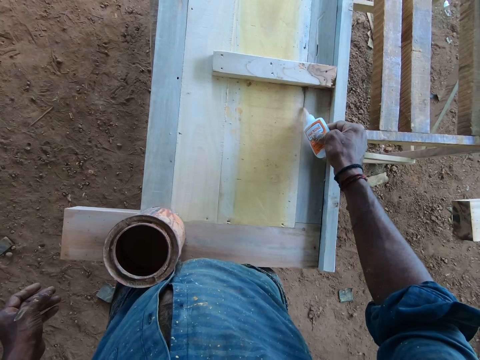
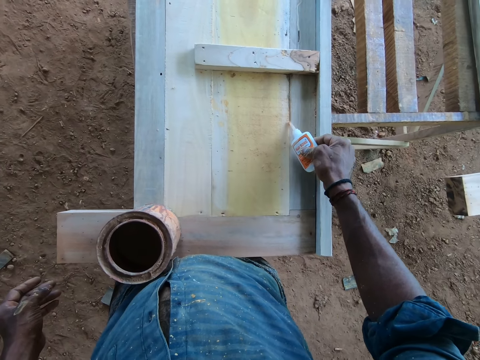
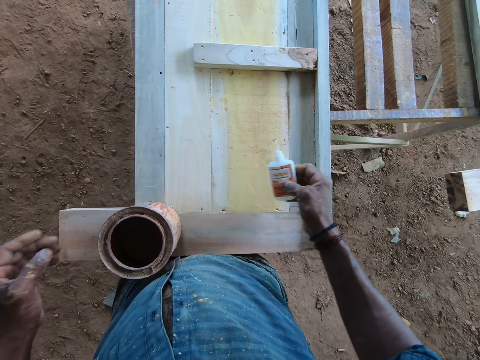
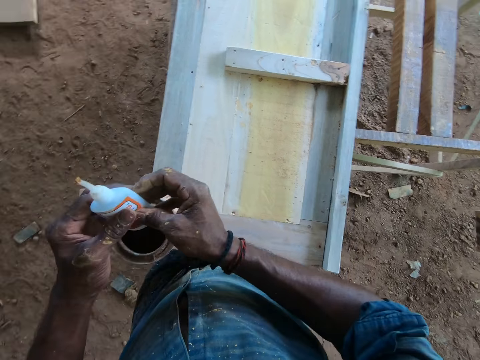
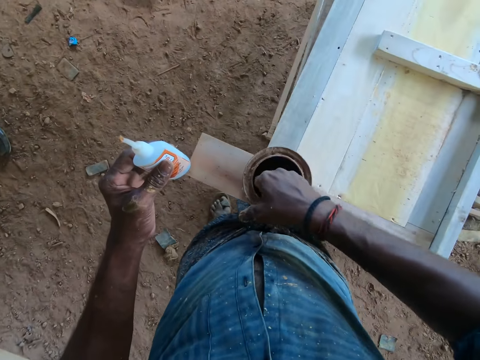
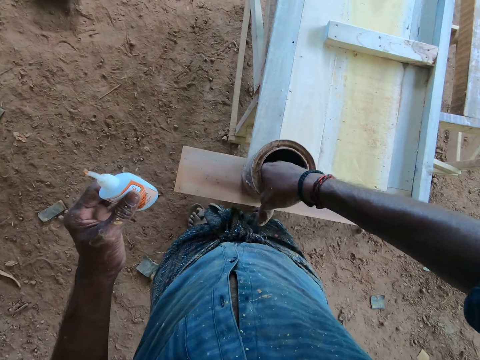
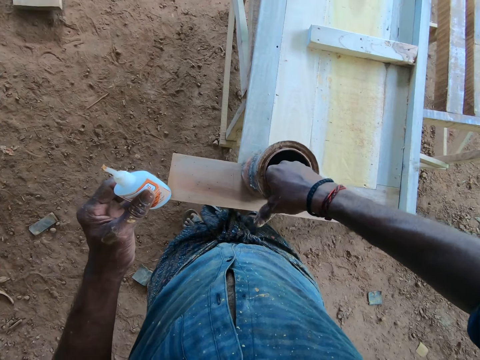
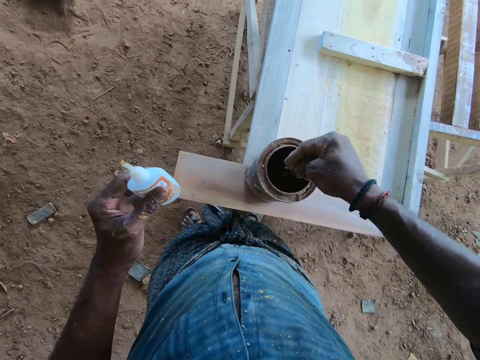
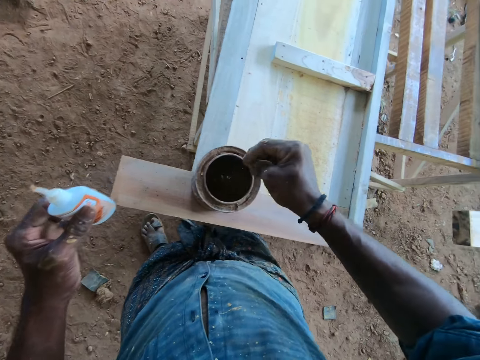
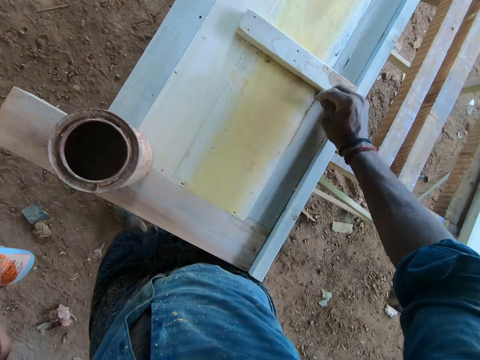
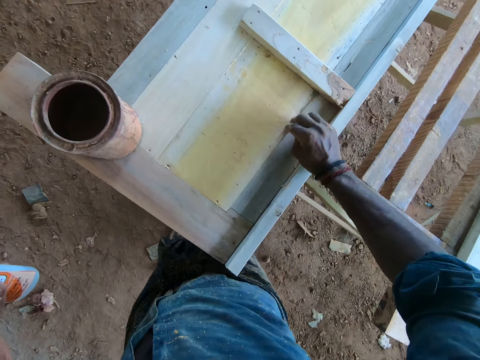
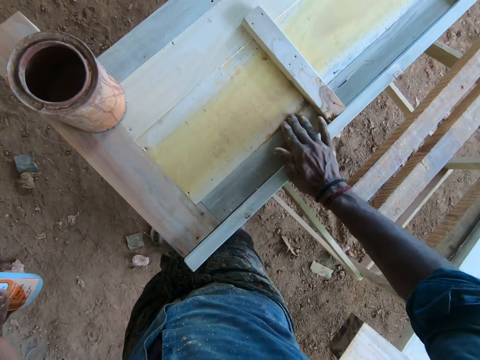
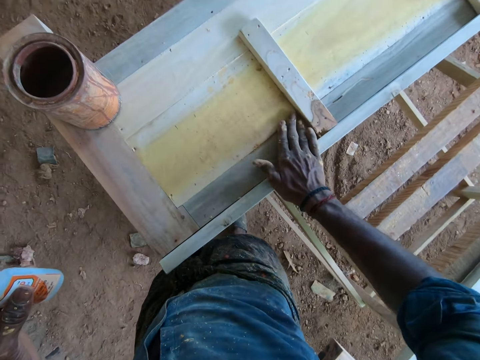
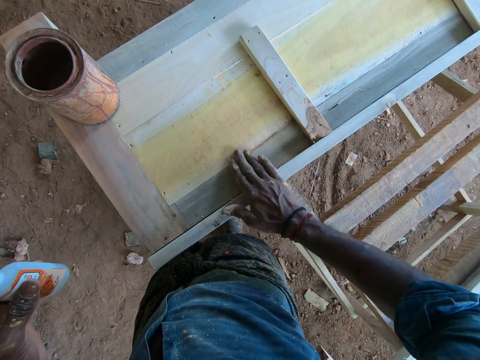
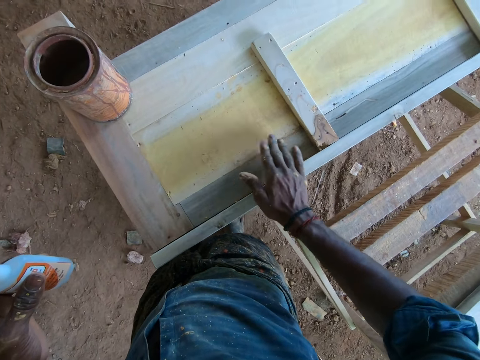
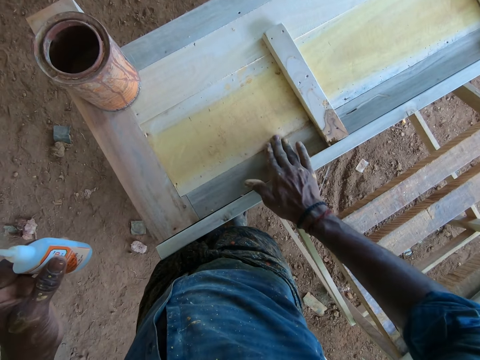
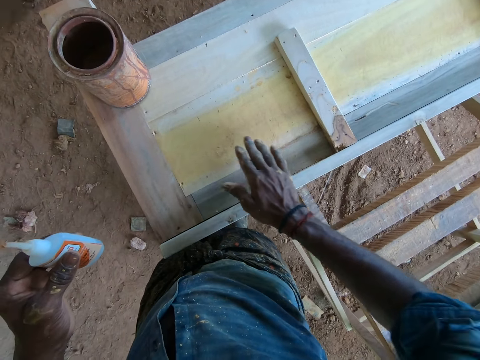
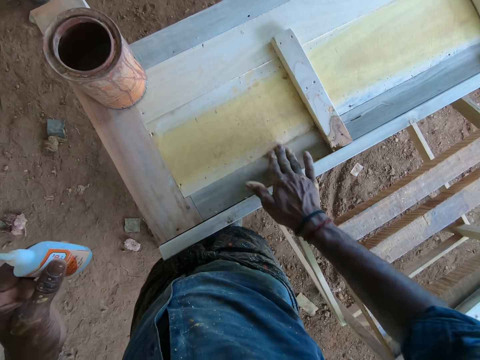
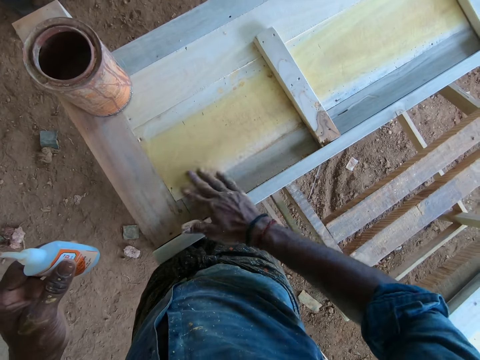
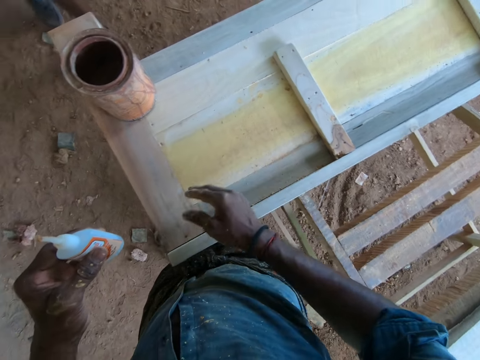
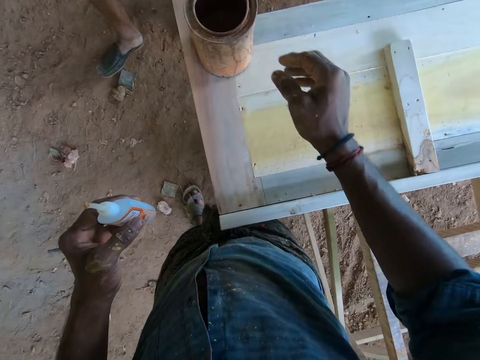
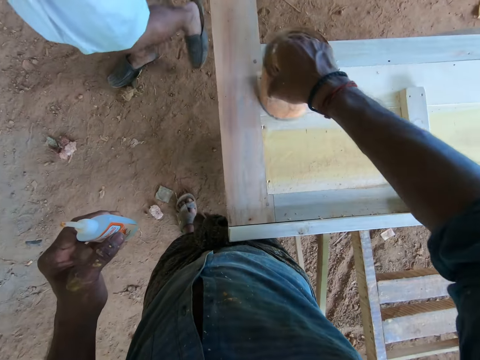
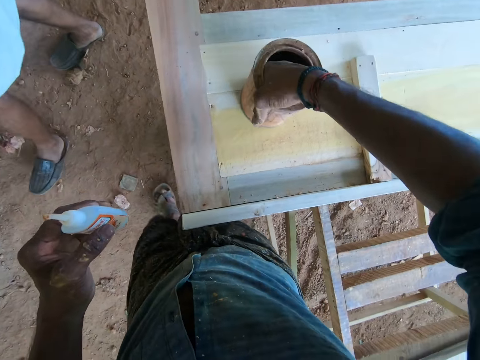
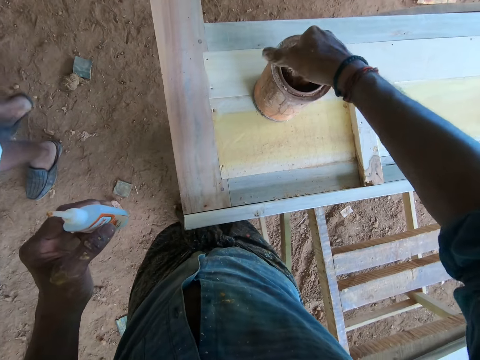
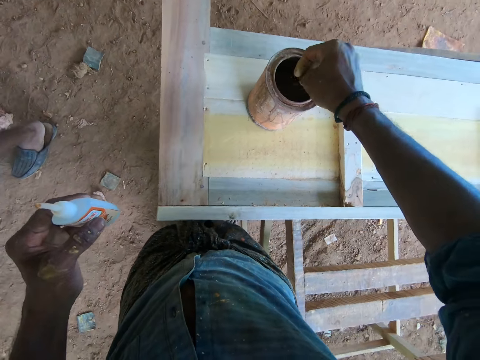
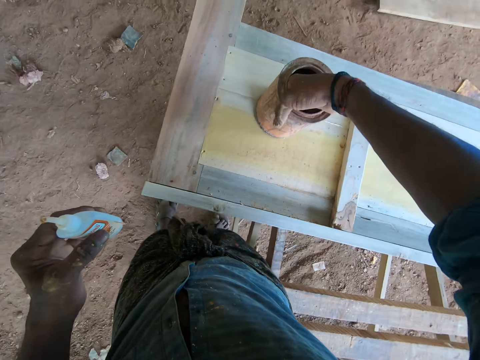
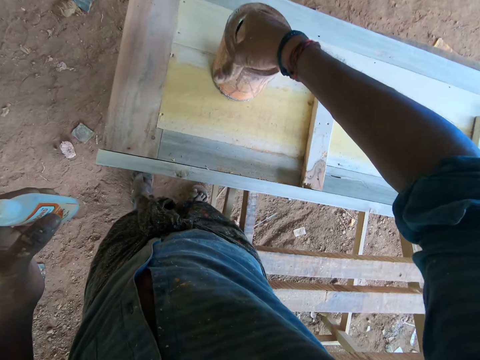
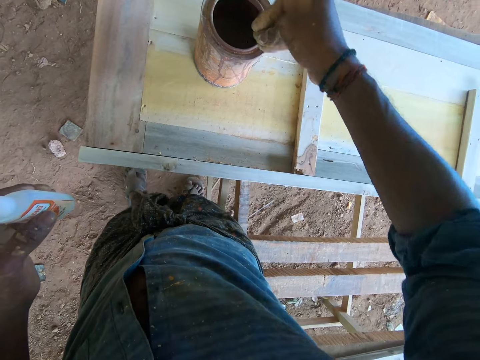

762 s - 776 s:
The camera wearer moves the glue to the left hand. They pick timber coat from the tin with hand. They rub something on a board. They spread the timber coat on the wood with hands. They pick the timber coat from the tin with hand. They move the tin.

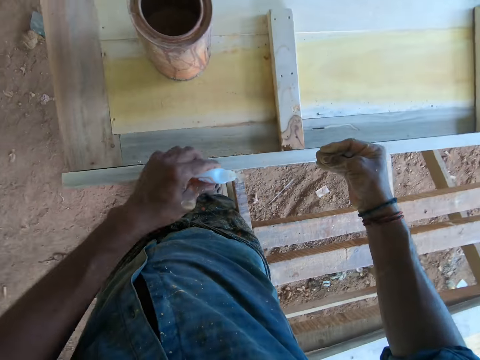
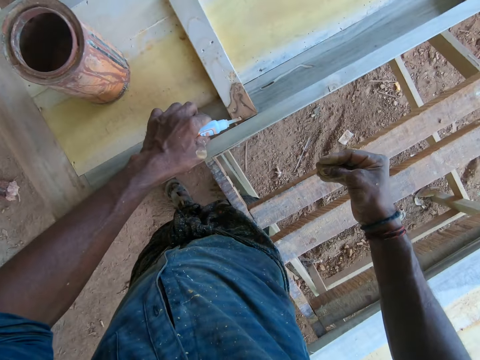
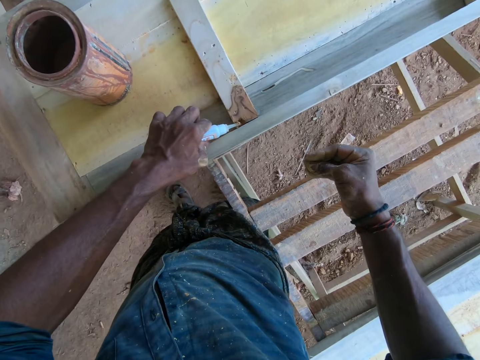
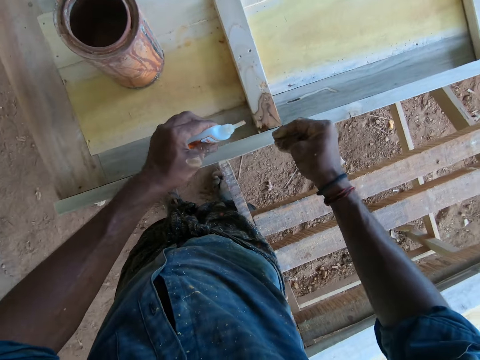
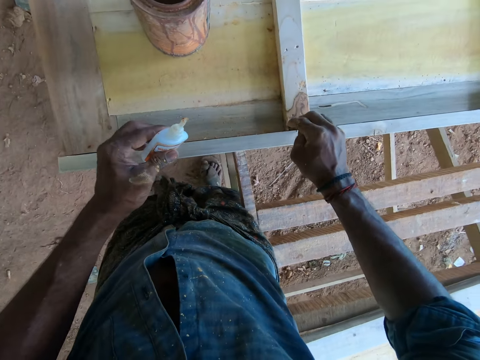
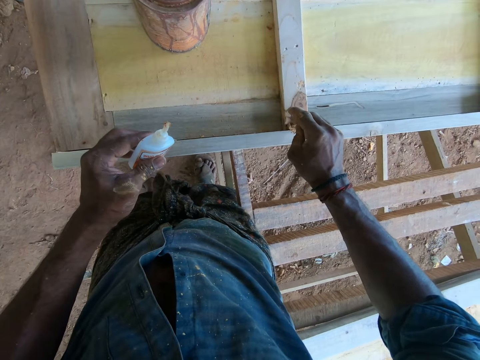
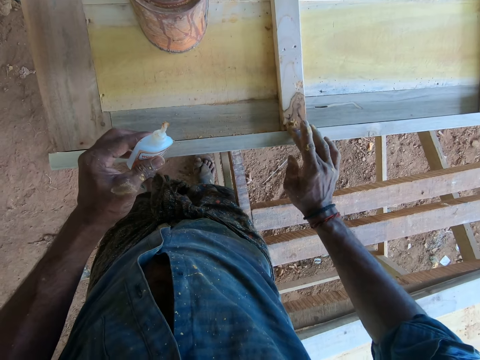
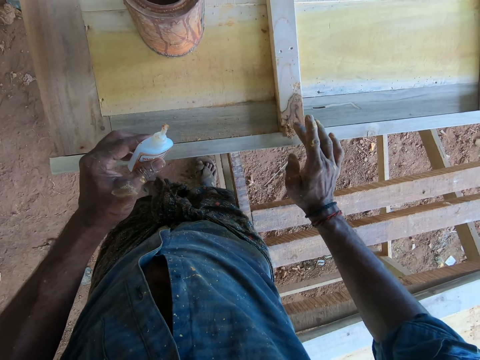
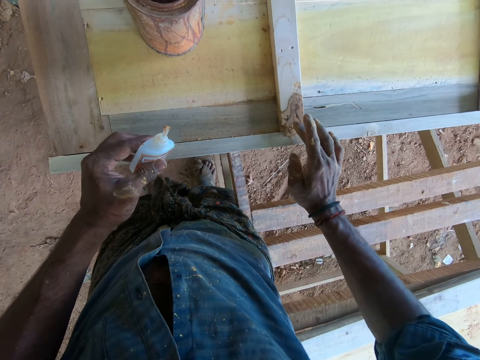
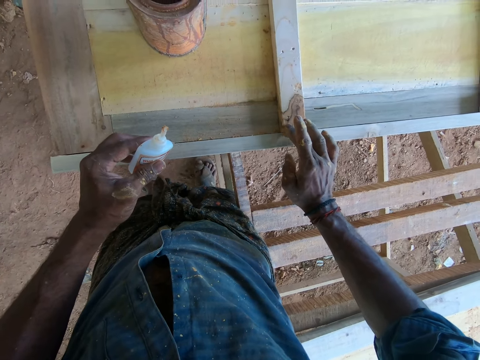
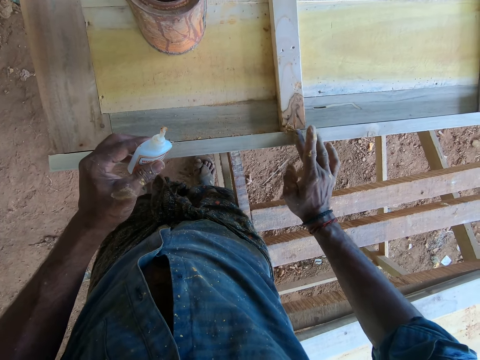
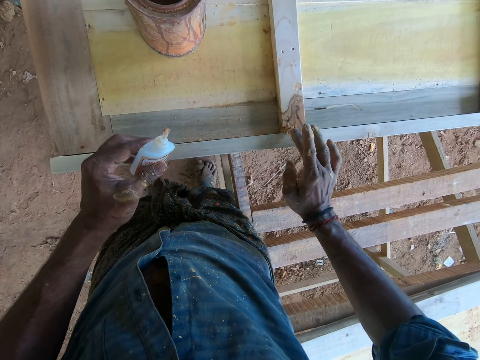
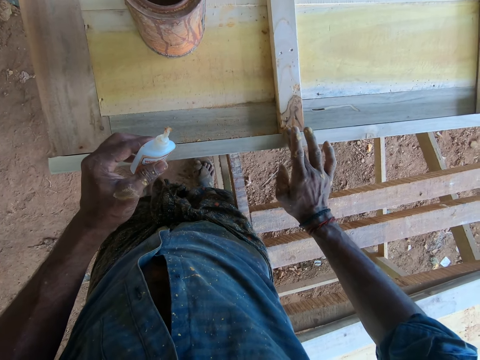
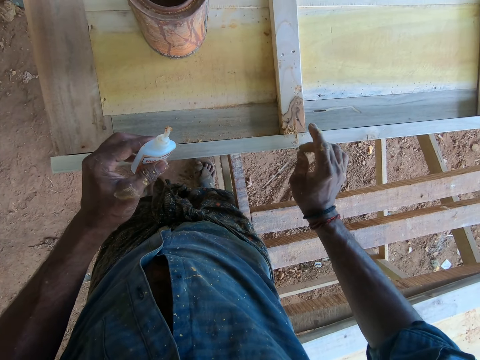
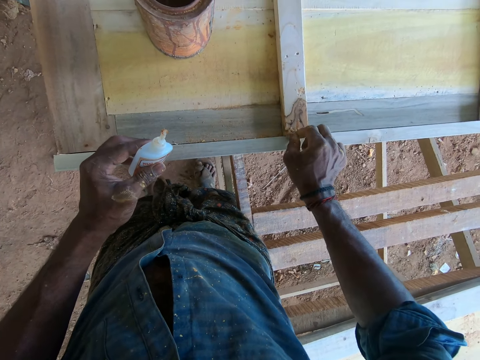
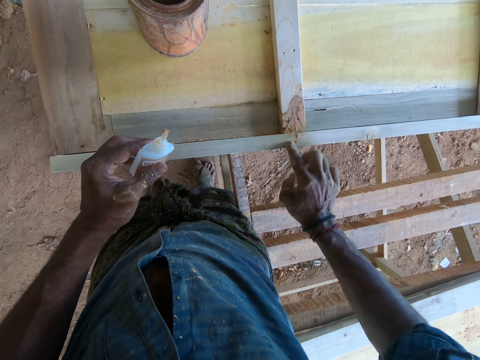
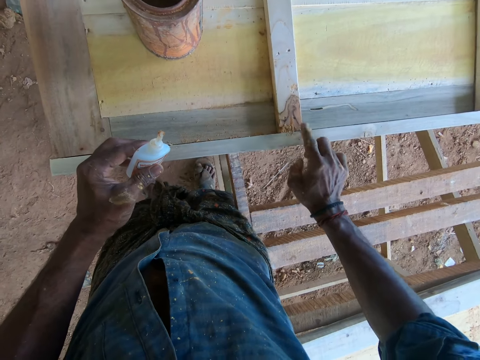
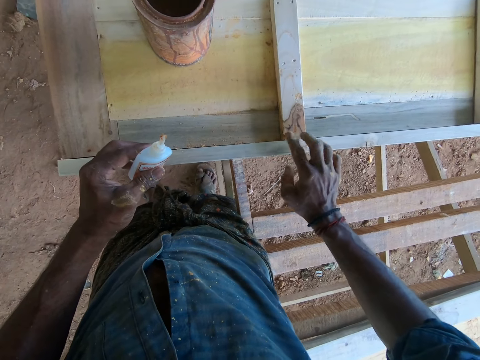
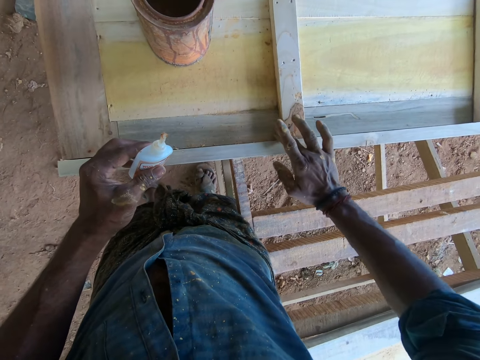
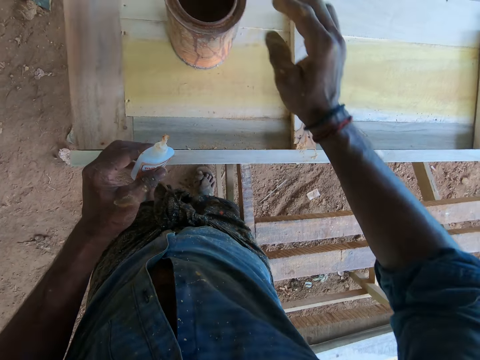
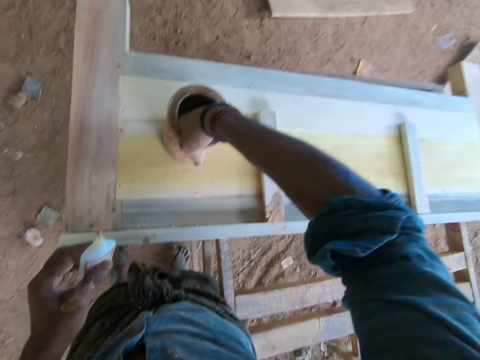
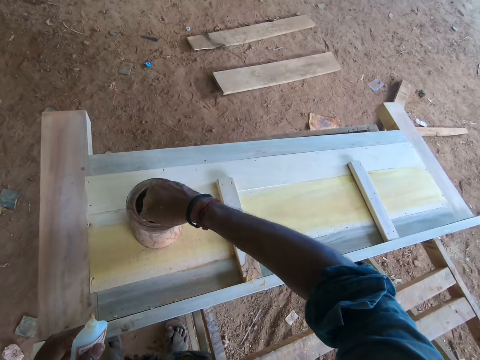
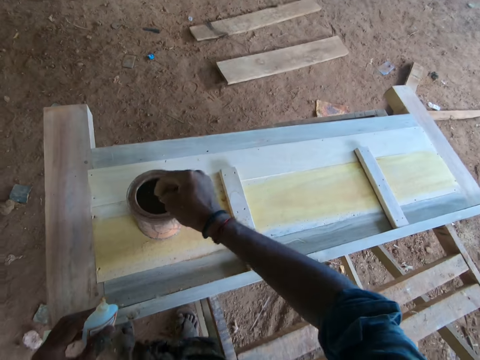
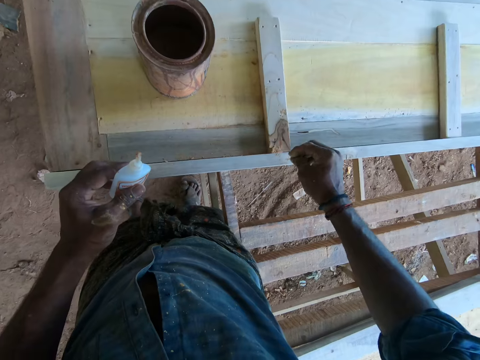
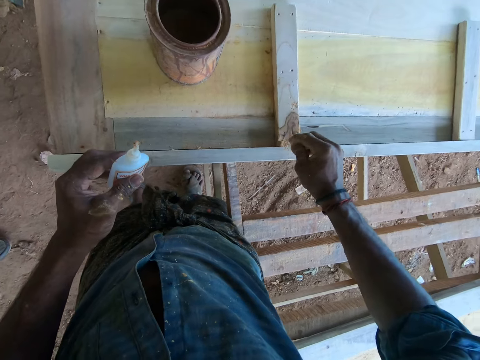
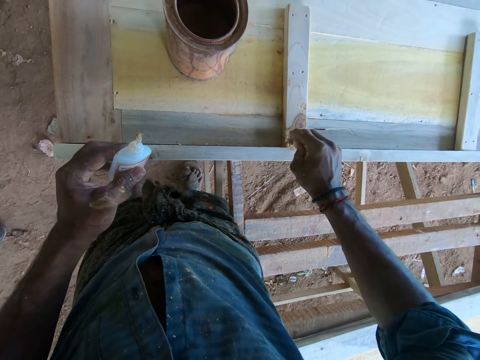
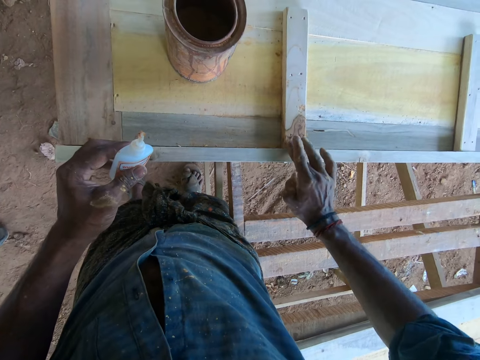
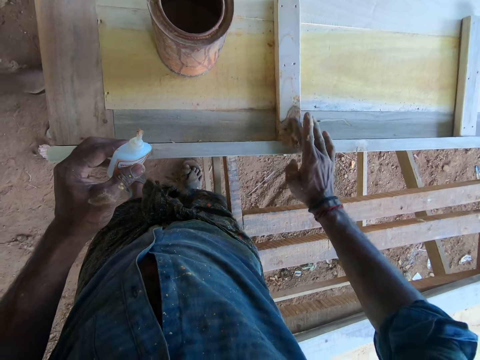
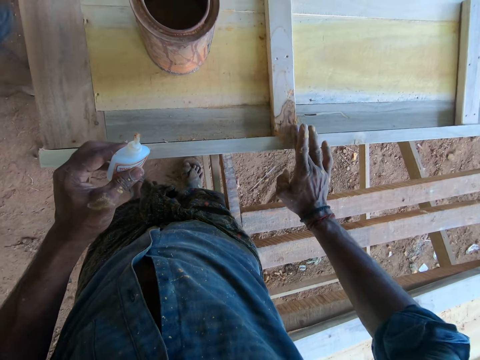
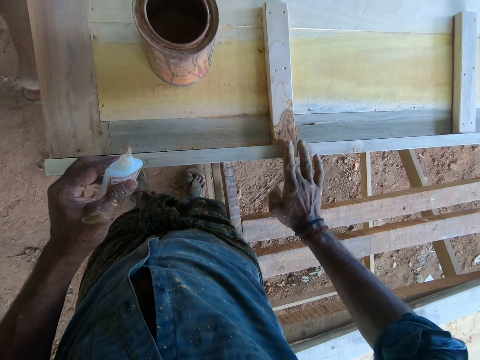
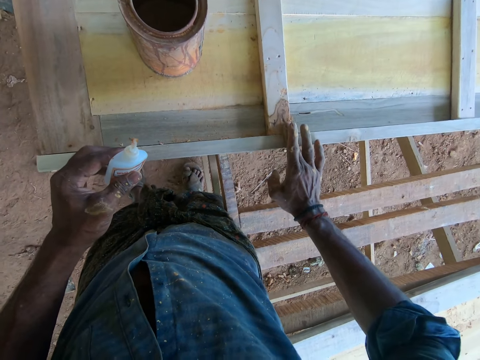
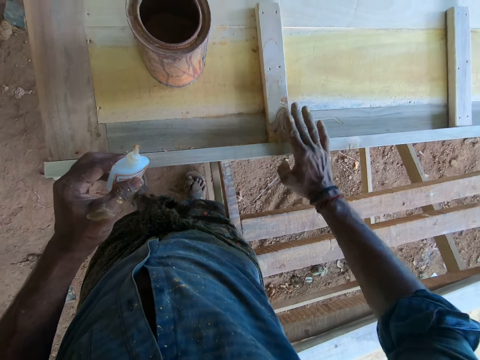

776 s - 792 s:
The camera wearer pours wood glue on wood. They pour timber coat on the wood. They spread the timber coat on the wood with a finger. They pick timber coat from the tin with a hand. They pour timber coat on the wood. They spread the timber coat on the wood with fingers.
